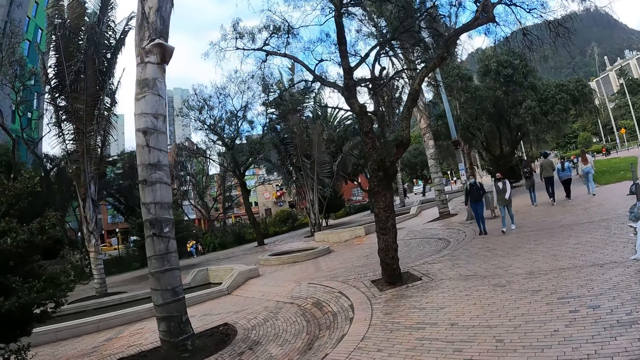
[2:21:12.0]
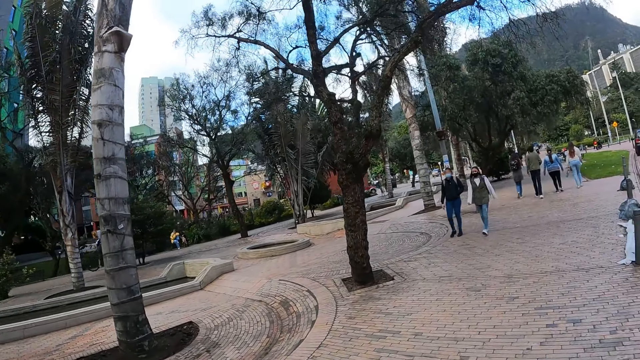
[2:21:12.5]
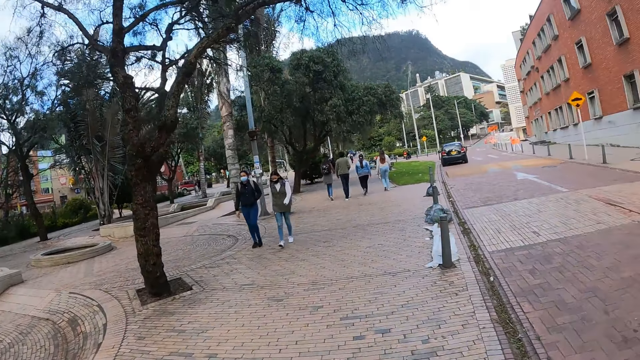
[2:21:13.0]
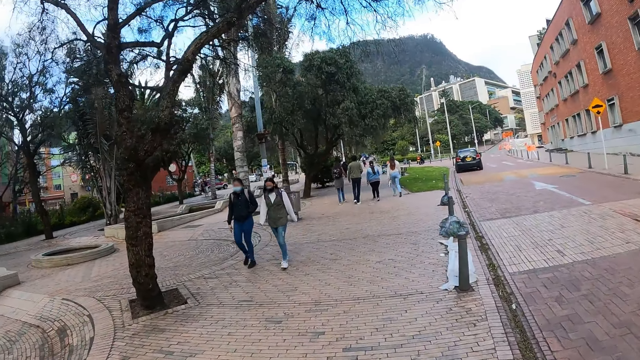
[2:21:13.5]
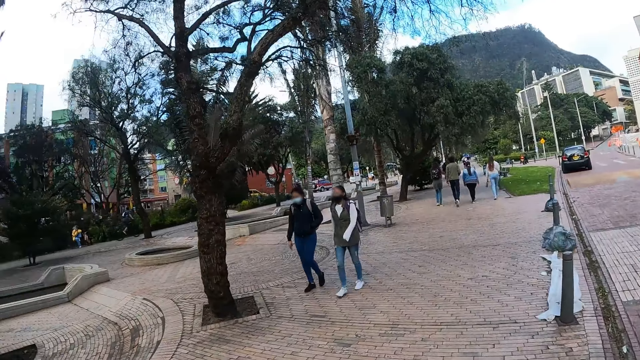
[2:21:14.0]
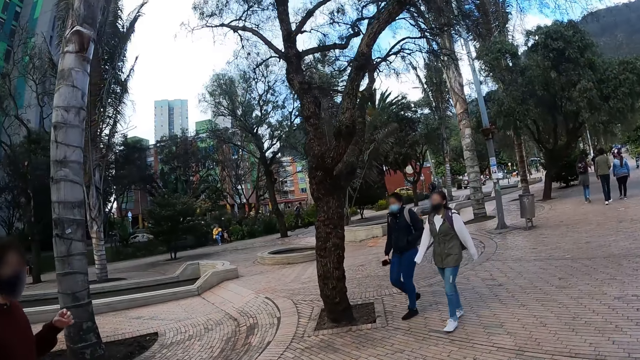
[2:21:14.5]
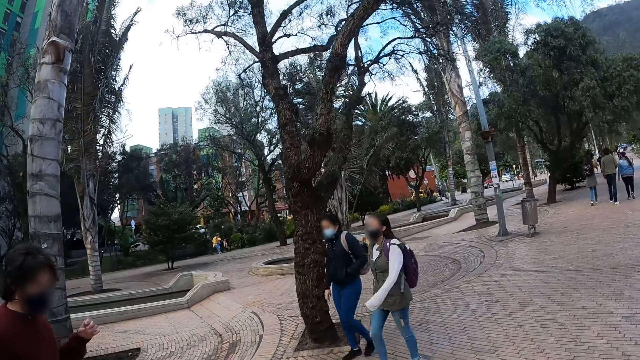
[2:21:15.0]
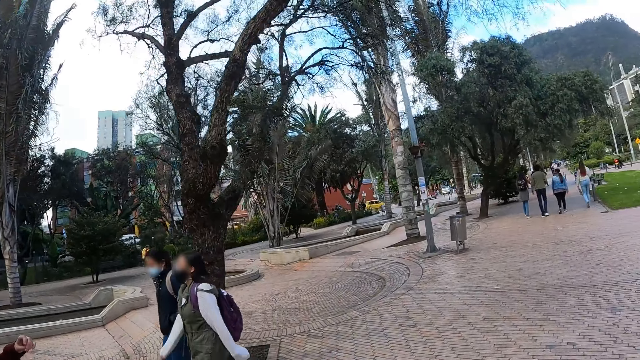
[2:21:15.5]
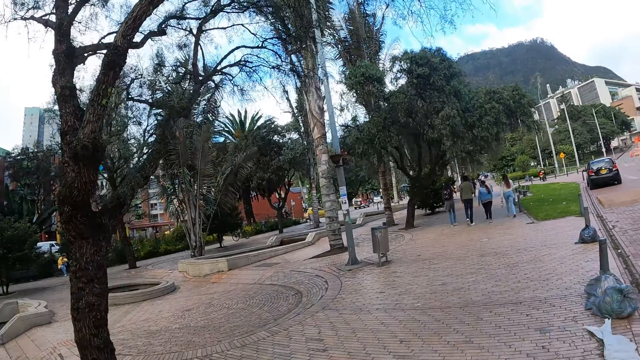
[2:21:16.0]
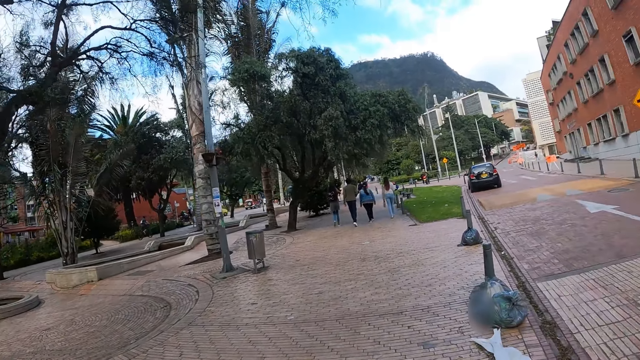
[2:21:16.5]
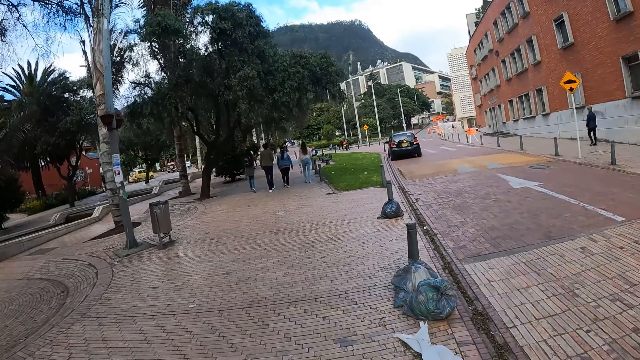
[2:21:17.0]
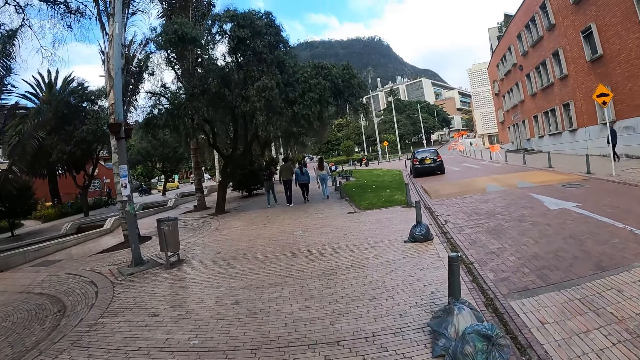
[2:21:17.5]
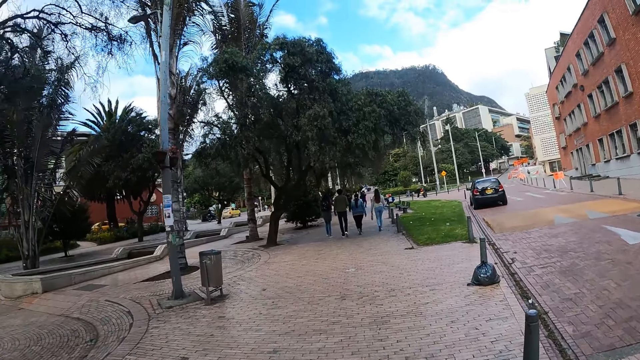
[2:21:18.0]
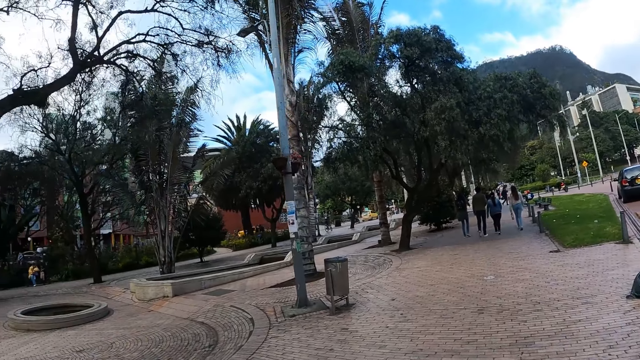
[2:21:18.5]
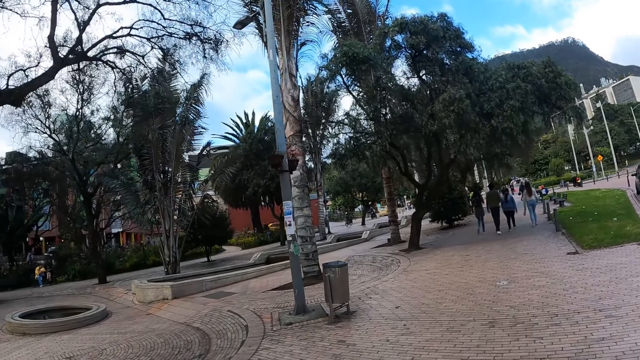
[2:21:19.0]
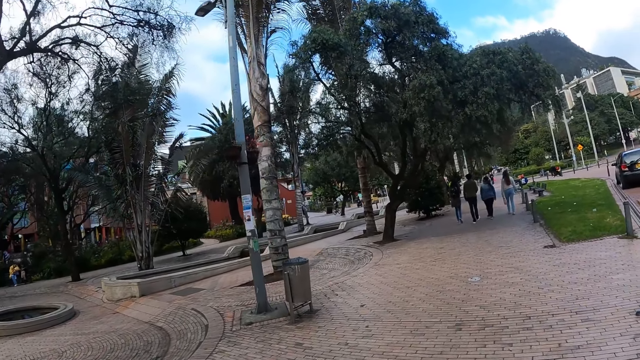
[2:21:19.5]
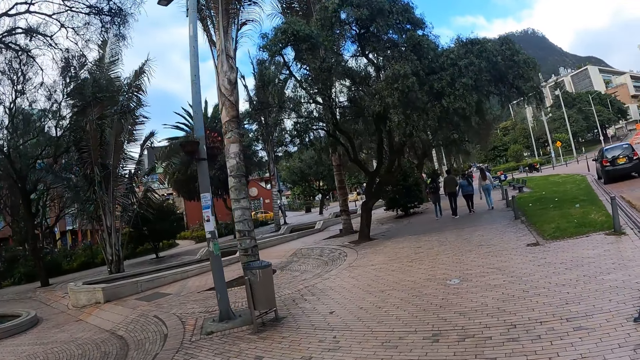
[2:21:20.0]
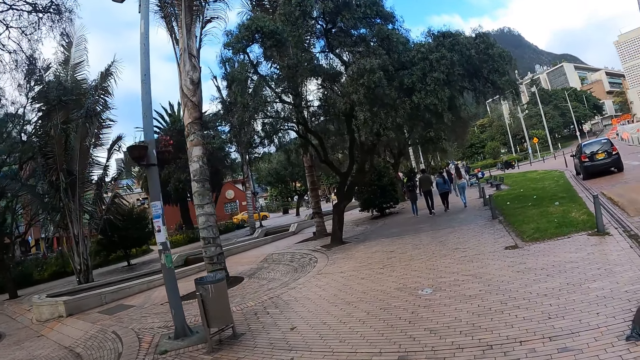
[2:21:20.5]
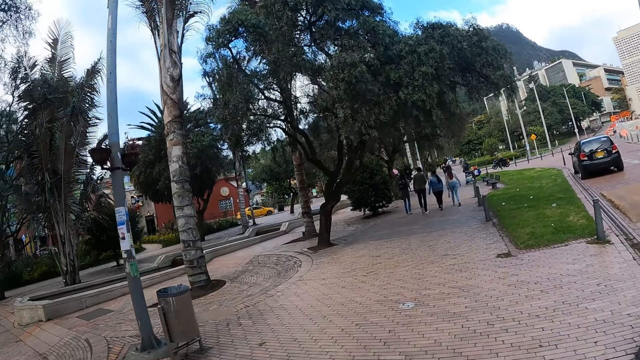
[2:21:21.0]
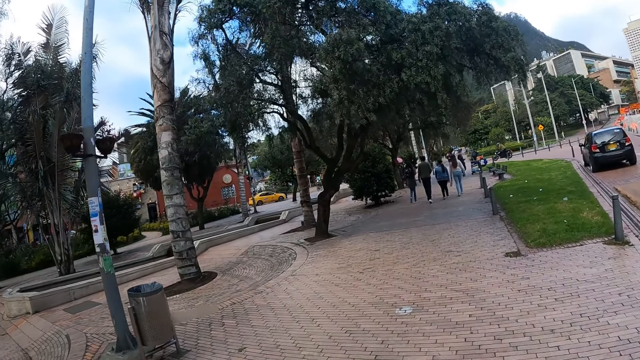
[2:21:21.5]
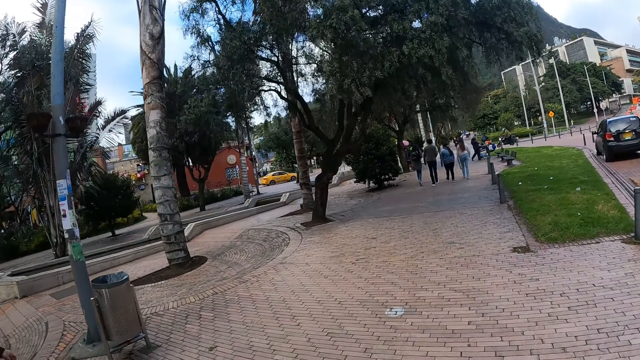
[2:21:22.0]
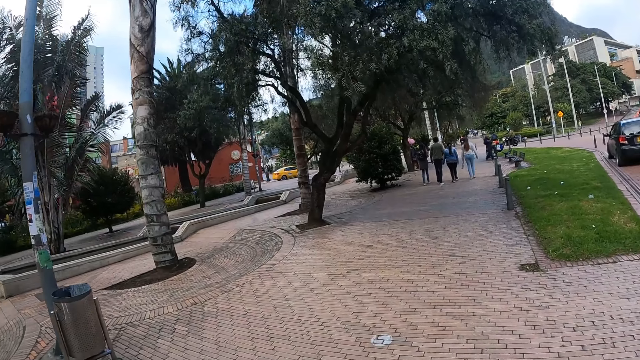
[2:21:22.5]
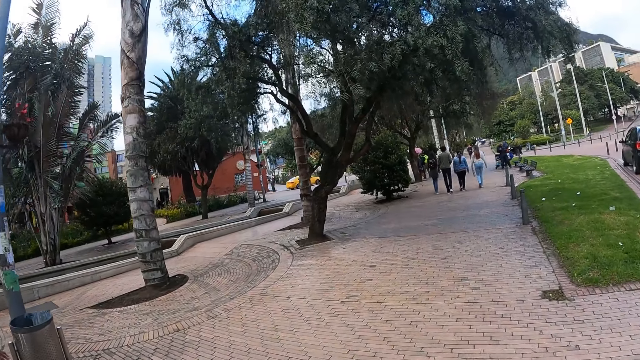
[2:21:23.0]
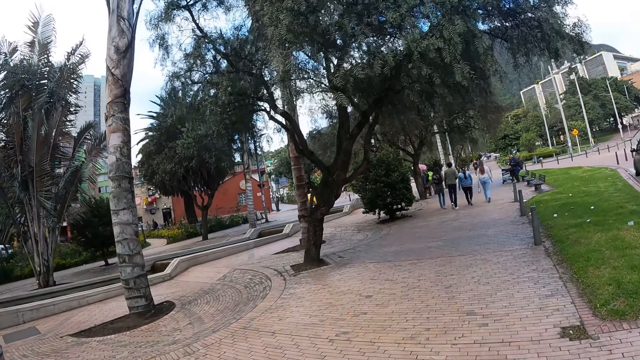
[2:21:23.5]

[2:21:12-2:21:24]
The camera wearer stares around. They walk along the road.

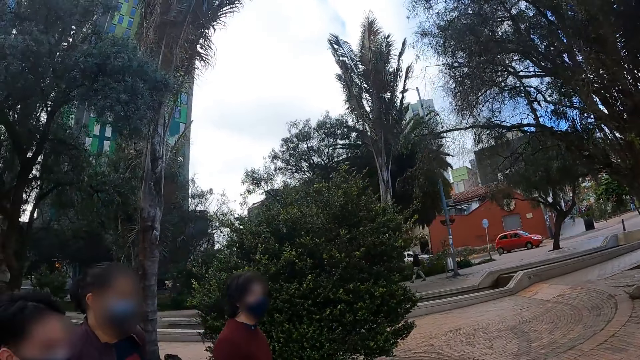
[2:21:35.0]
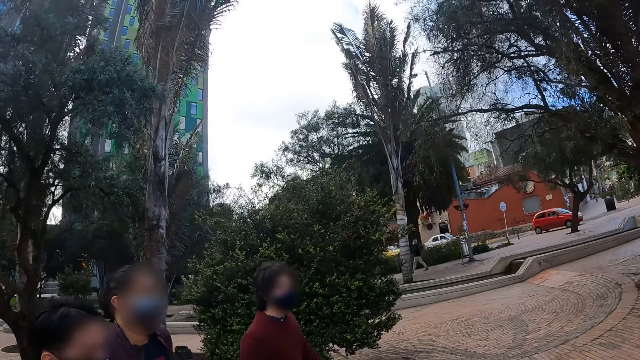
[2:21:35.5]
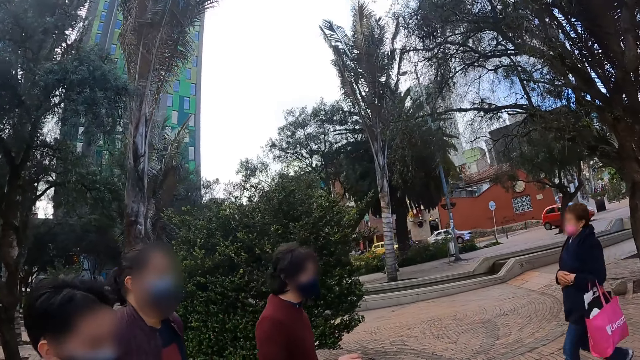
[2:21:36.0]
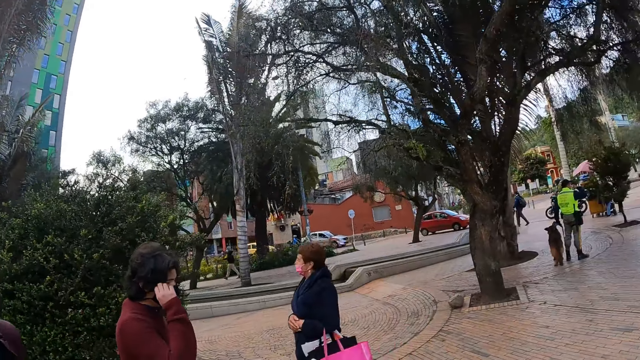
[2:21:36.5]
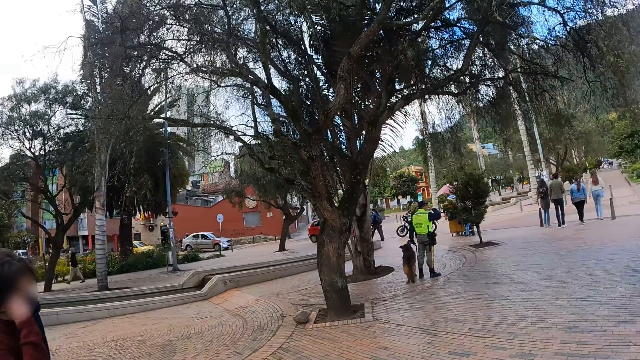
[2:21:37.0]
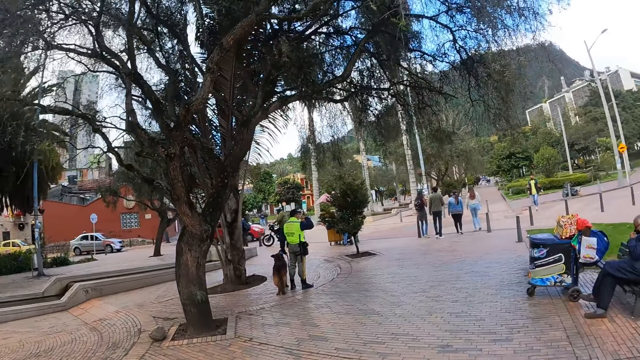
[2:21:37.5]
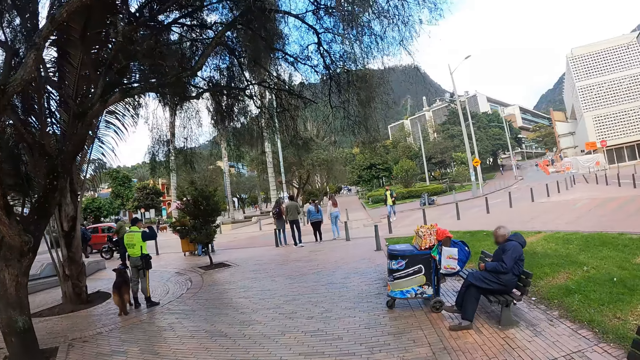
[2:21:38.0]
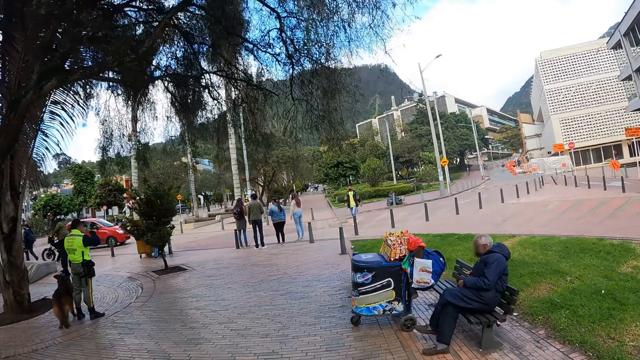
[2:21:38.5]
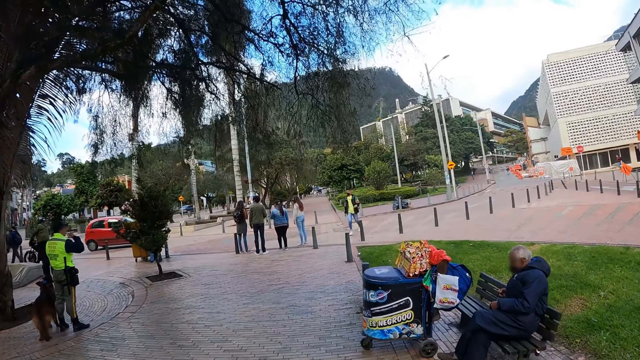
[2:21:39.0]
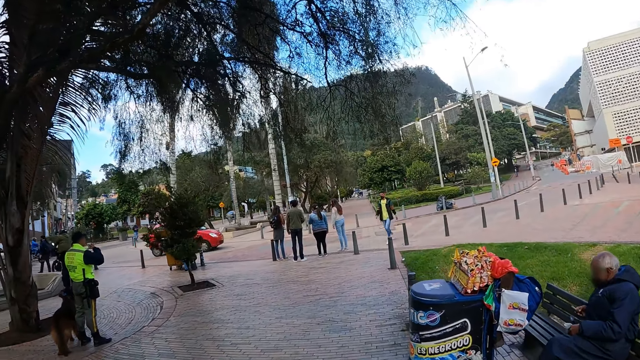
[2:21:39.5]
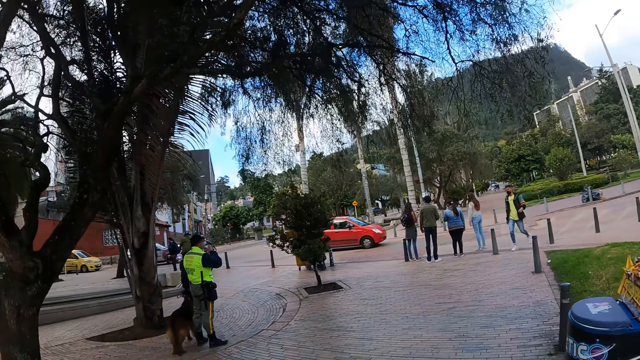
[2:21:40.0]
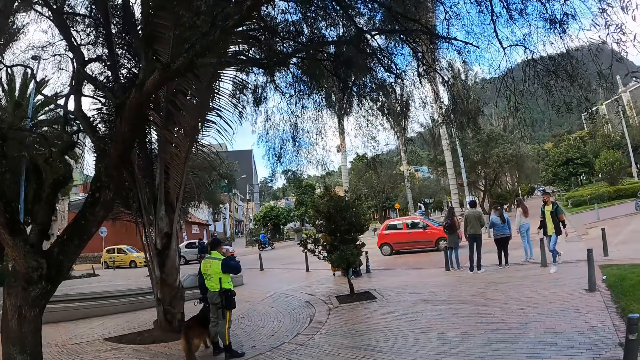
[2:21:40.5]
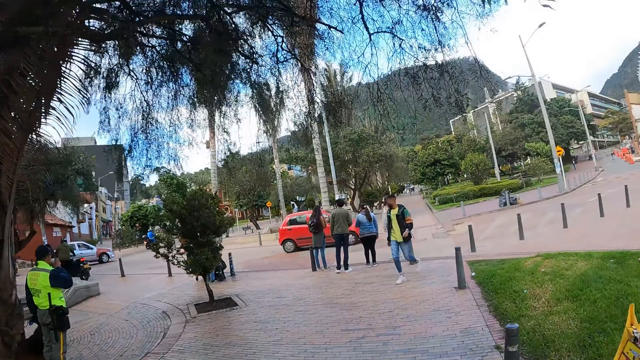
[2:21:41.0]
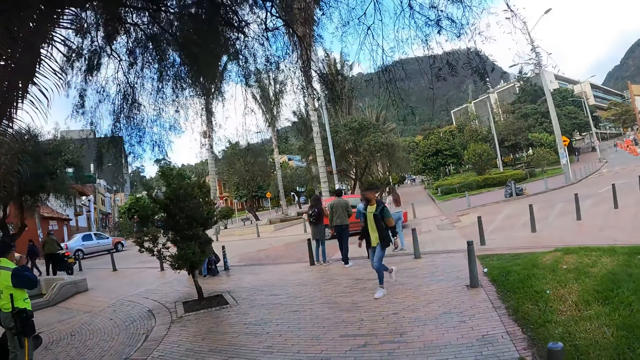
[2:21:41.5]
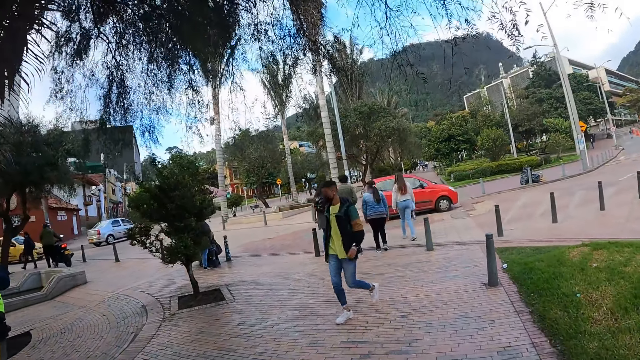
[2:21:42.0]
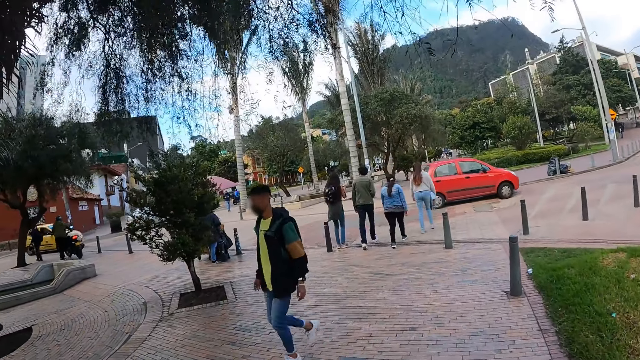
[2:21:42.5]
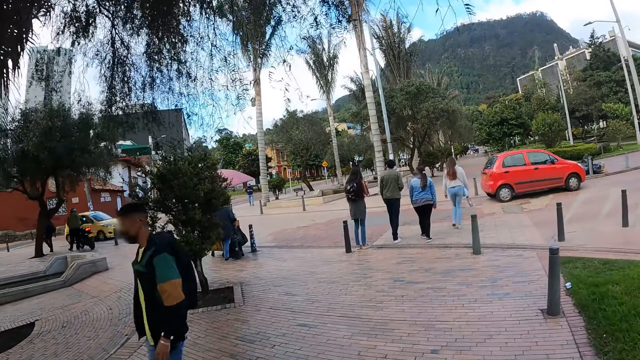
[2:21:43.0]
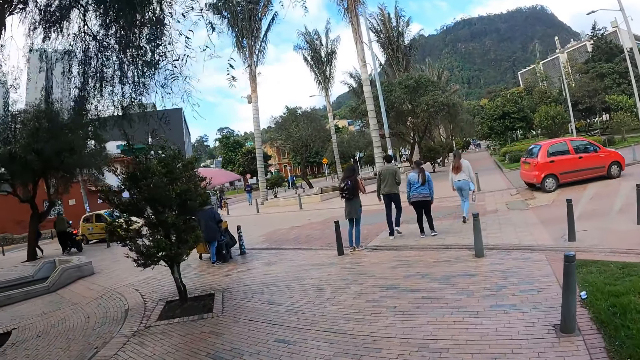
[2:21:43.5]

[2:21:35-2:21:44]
The camera wearer looks around. They walk around.
